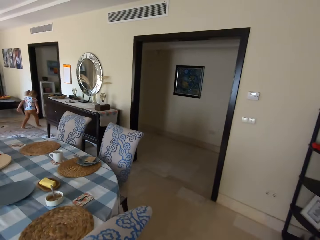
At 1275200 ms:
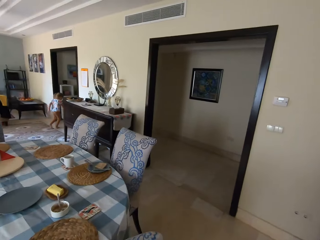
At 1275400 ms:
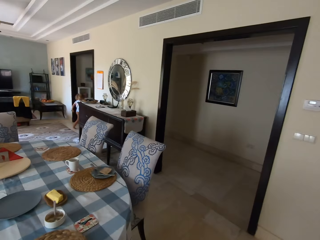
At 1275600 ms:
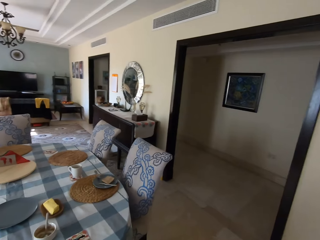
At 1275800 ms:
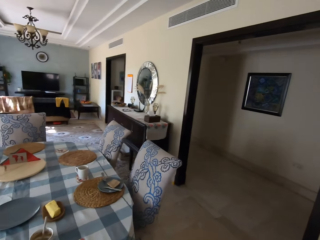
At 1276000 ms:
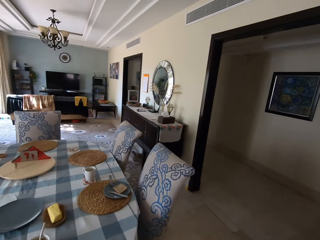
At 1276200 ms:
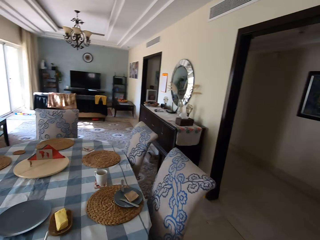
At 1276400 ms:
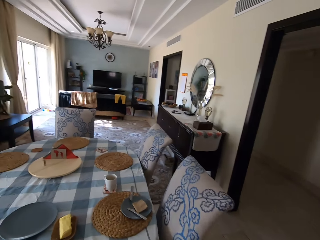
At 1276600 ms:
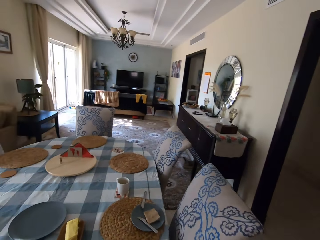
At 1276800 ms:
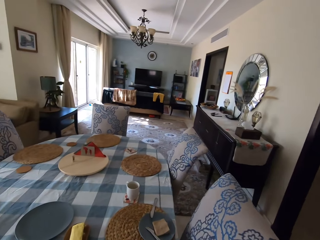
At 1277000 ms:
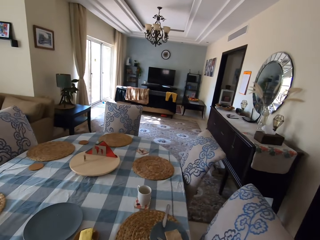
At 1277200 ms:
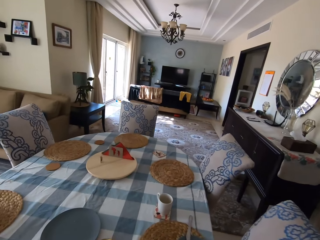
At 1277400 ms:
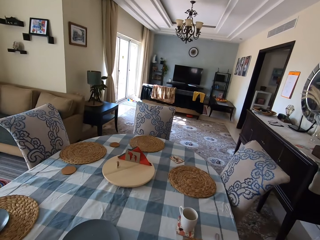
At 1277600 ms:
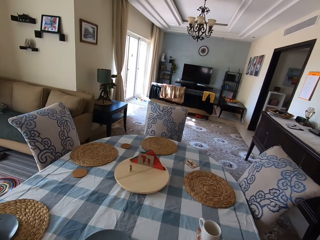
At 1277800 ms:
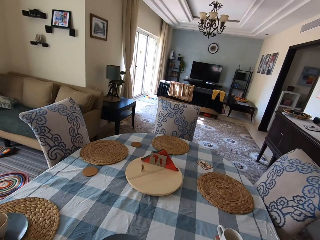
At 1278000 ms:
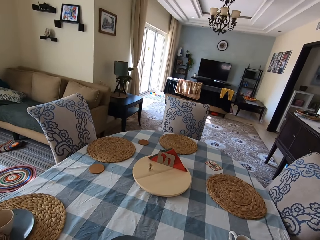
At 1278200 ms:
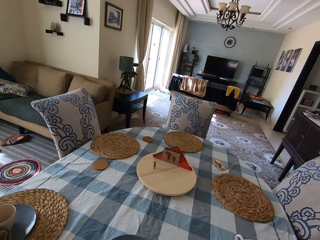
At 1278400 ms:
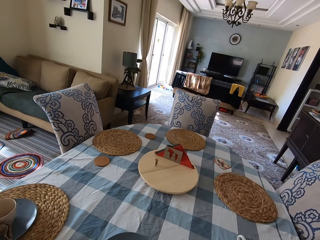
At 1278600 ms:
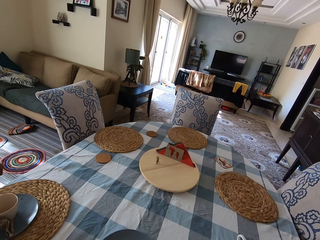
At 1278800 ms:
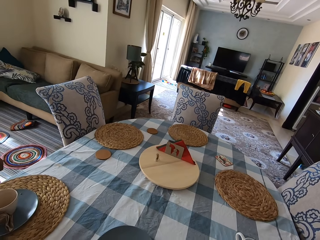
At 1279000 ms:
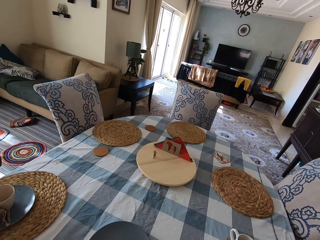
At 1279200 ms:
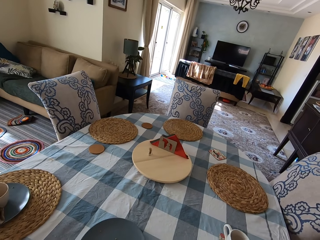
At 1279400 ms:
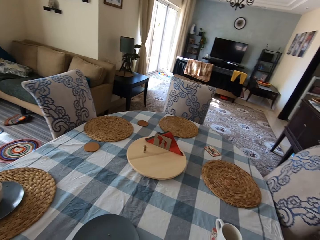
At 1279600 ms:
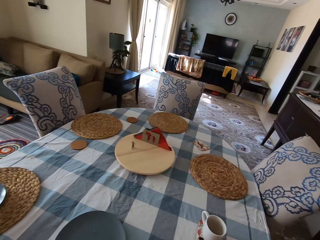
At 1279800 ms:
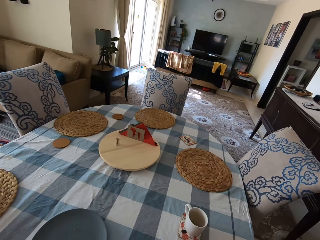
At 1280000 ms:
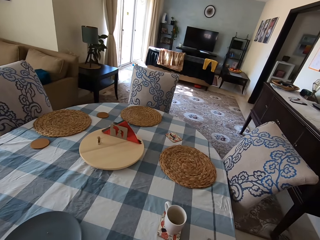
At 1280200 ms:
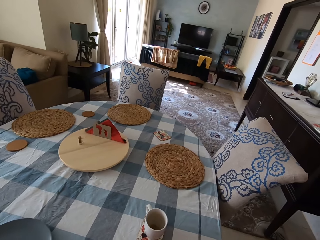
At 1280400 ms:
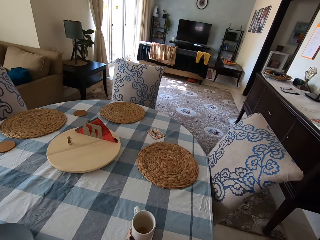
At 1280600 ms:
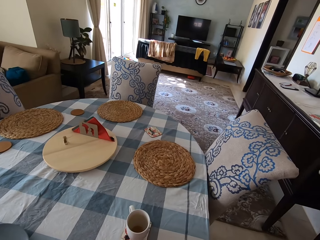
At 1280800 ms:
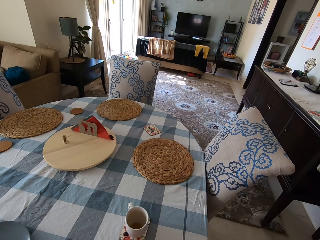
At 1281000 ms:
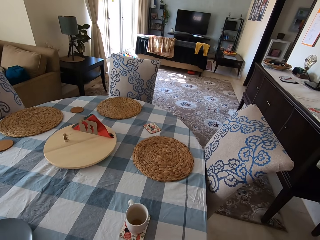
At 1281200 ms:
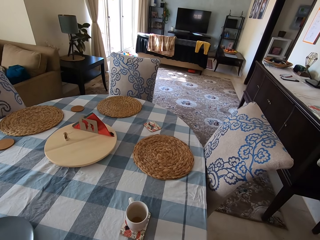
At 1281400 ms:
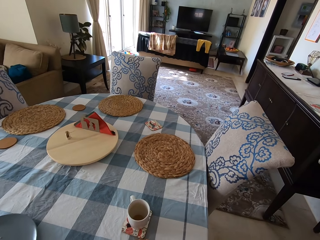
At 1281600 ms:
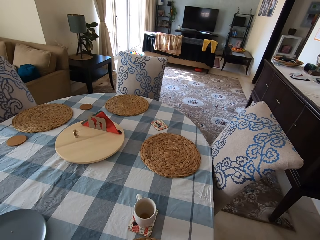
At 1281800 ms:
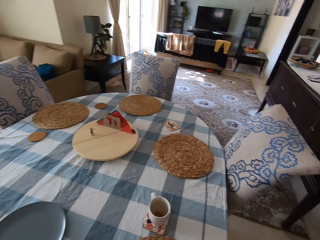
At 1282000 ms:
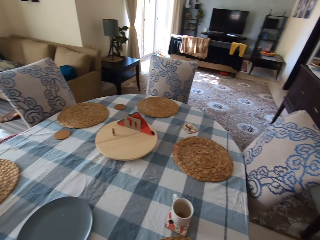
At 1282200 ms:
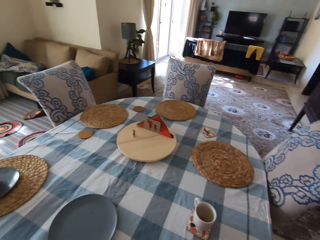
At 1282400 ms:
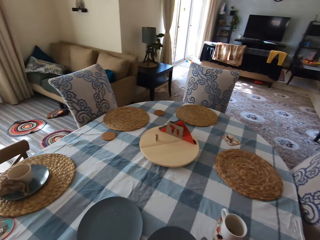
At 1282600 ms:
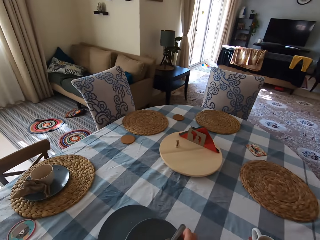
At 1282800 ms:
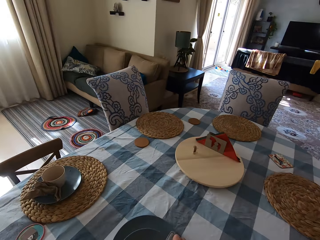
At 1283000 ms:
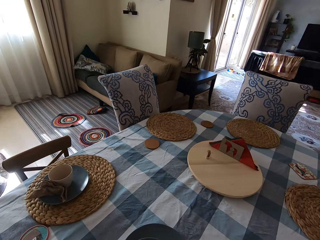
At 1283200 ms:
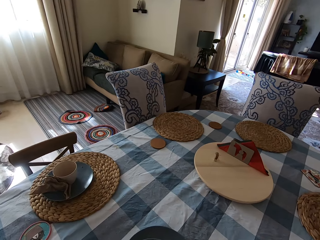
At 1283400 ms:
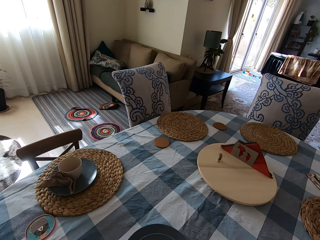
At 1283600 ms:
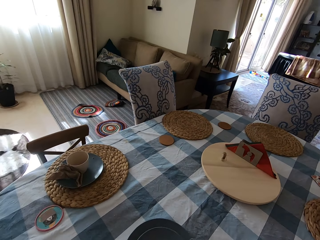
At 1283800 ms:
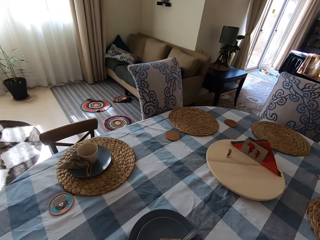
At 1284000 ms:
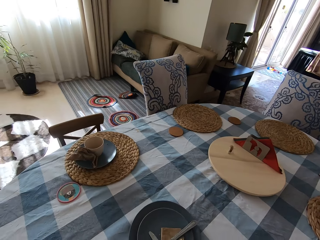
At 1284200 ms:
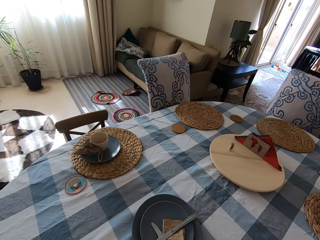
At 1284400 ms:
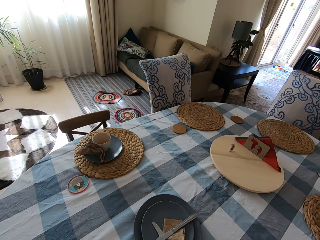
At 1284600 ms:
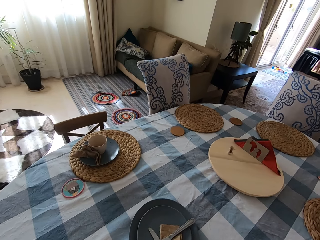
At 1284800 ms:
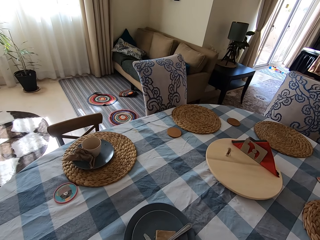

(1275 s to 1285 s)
The camera wearer walks. A child walks. The camera wearer puts the plate on the plate.

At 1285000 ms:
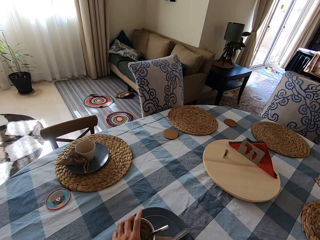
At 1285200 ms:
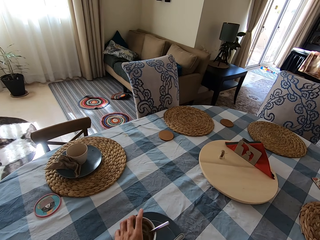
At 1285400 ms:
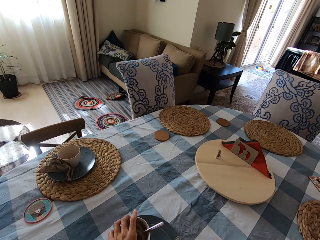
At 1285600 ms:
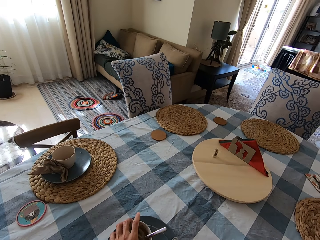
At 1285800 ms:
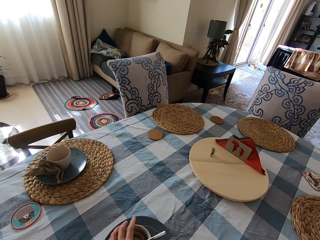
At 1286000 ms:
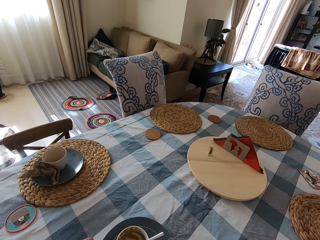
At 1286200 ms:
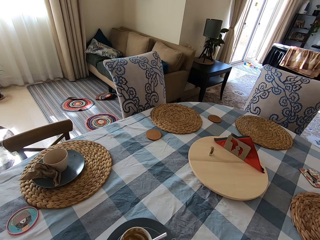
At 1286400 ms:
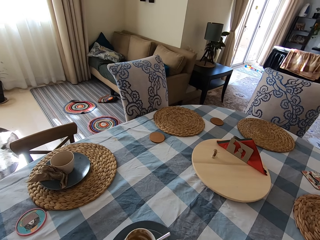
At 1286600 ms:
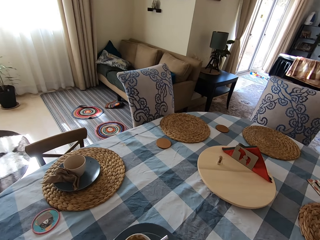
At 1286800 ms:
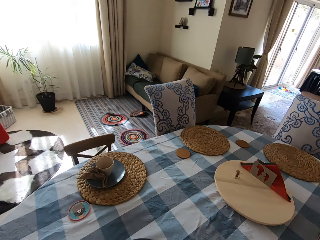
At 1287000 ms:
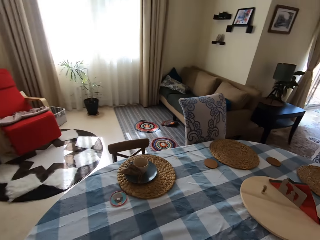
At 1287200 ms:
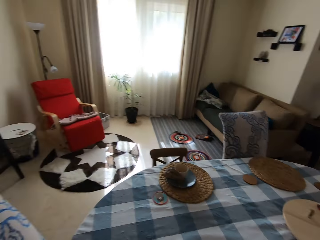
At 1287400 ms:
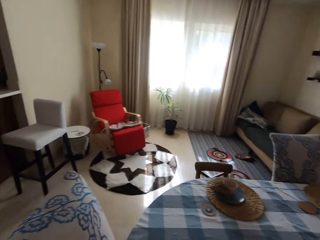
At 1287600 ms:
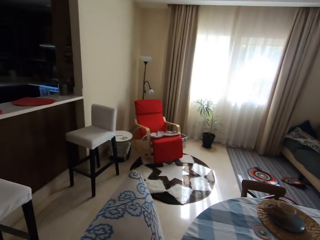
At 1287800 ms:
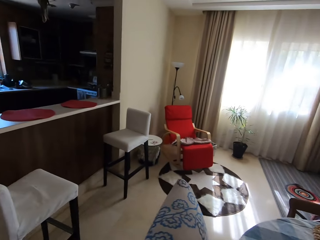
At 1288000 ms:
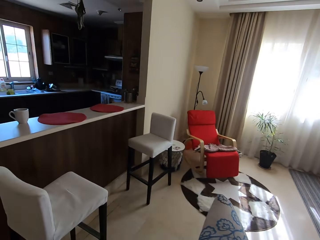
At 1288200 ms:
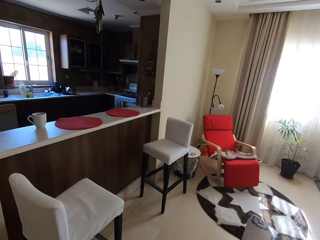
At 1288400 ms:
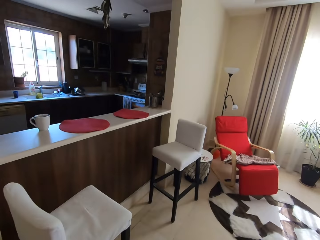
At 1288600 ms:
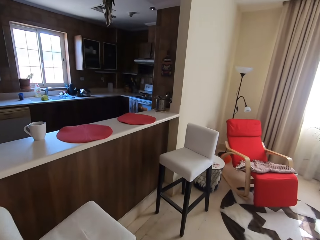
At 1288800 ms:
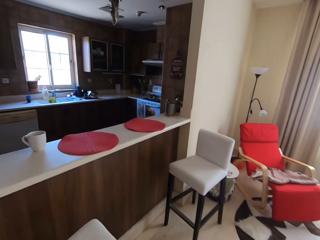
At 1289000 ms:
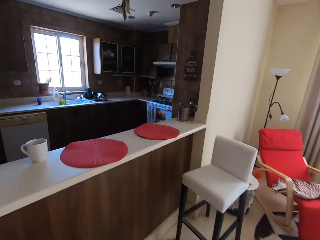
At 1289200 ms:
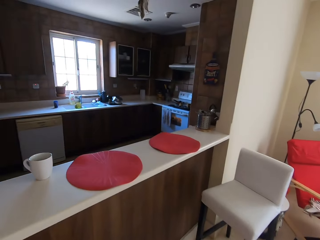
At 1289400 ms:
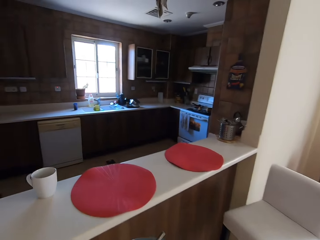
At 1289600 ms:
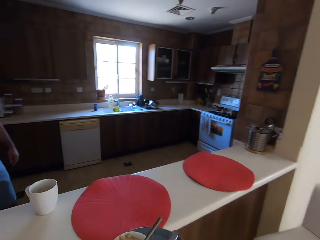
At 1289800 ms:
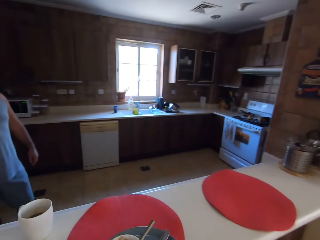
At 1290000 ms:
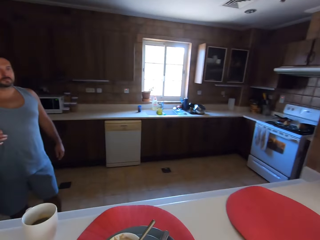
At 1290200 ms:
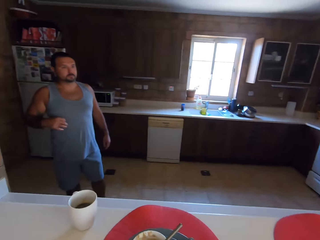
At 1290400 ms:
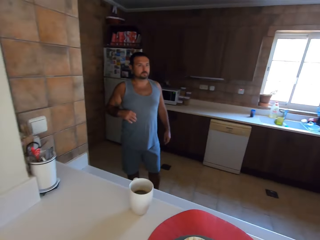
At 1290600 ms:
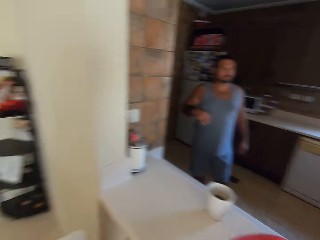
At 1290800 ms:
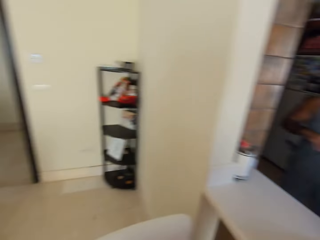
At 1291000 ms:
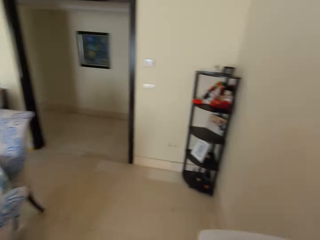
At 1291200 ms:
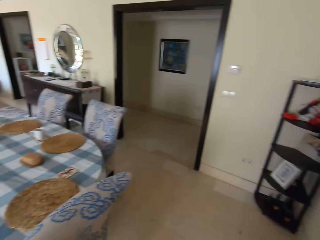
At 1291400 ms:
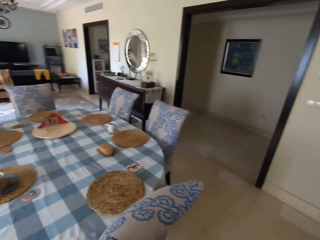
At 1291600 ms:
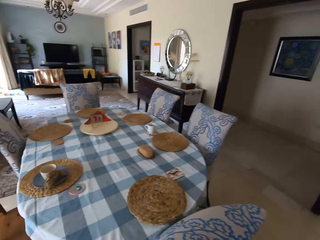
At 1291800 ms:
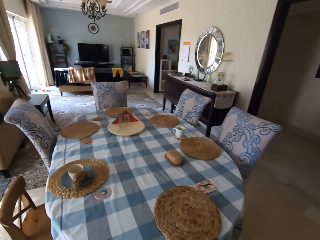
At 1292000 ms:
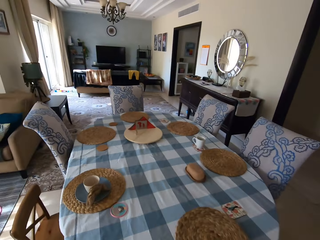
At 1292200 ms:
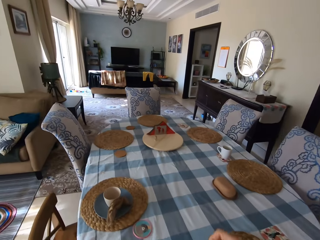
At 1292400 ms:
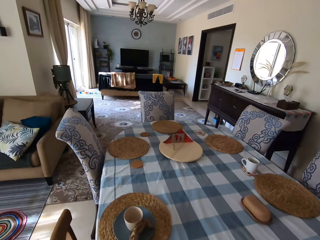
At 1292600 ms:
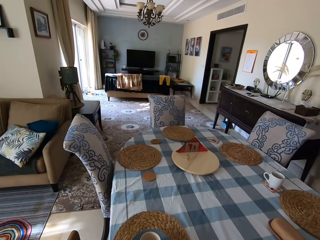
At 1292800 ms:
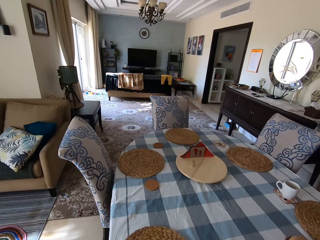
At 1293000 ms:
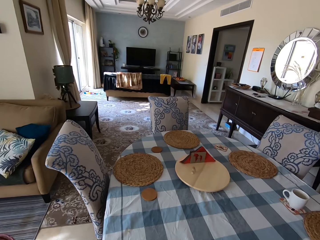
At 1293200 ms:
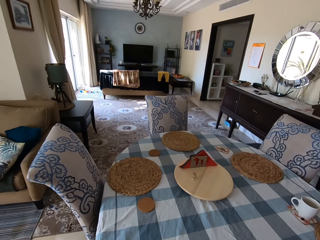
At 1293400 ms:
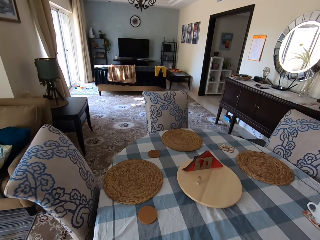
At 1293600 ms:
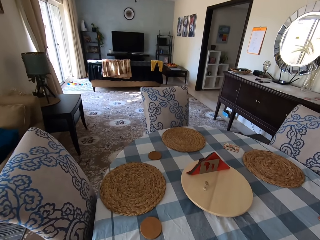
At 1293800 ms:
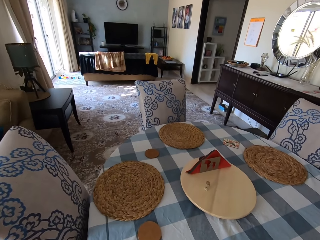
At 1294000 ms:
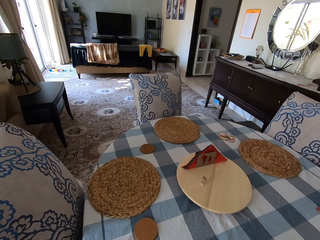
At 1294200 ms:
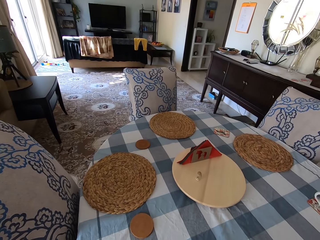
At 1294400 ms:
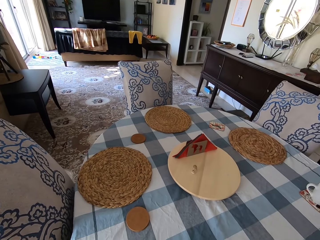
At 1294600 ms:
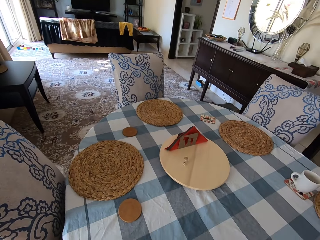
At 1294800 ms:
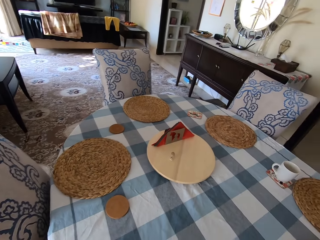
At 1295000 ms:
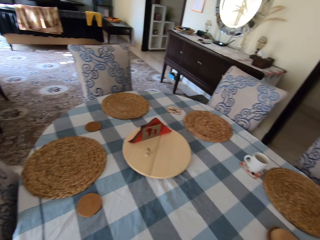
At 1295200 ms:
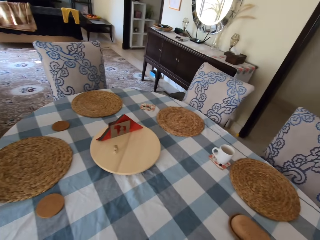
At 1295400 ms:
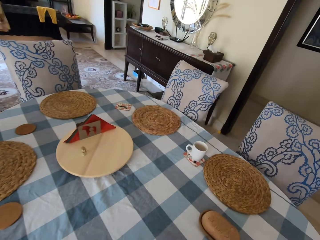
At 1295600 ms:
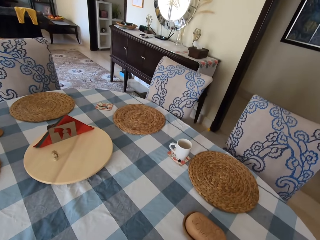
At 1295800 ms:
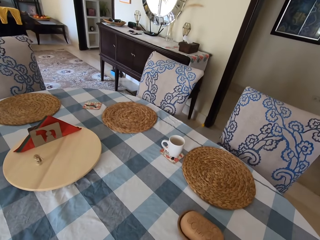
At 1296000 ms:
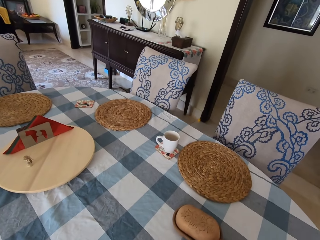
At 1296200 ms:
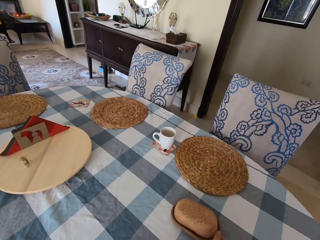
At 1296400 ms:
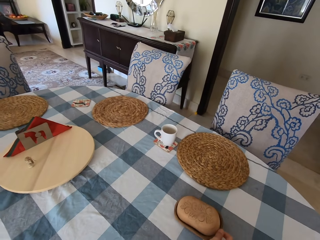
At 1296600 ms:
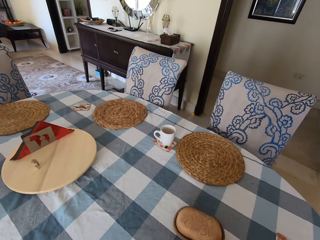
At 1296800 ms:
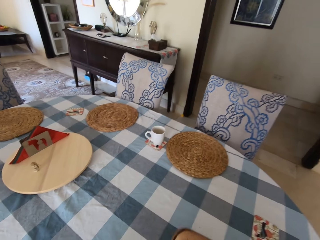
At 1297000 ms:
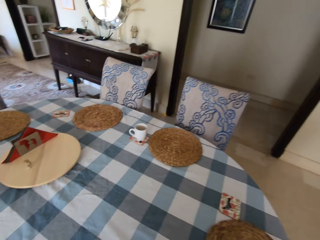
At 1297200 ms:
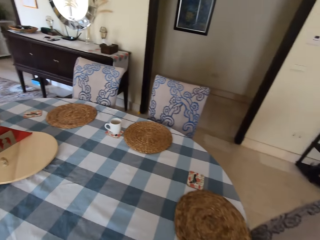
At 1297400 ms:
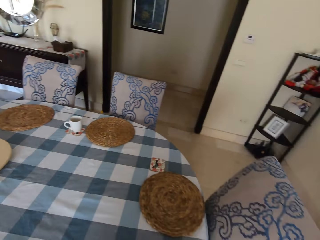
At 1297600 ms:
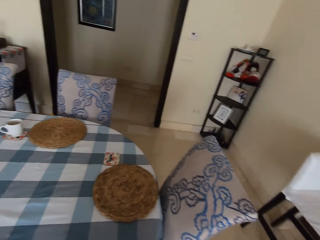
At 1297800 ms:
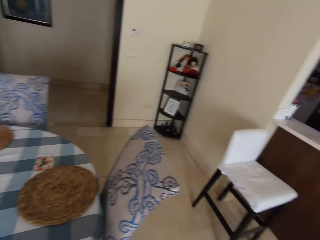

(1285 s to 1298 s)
The camera wearer puts the cup on the plate. They pick up the plate on the table. They walk and look around. A person stands in the kitchen. The camera wearer puts the plate on the counter. They walk and look around. They pick up a baked bread from the table. They pick up the plate of butter on the table.
